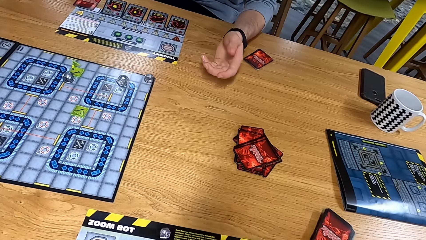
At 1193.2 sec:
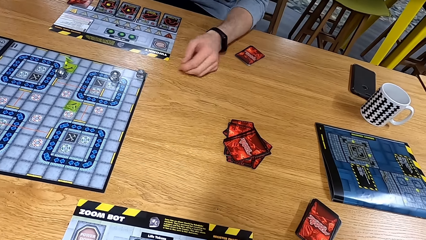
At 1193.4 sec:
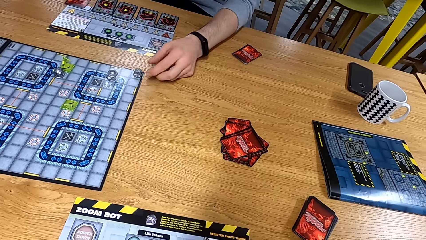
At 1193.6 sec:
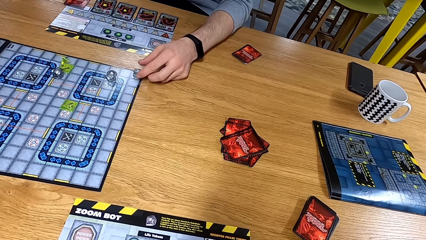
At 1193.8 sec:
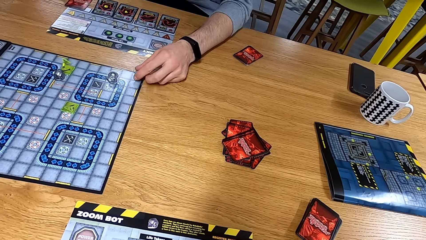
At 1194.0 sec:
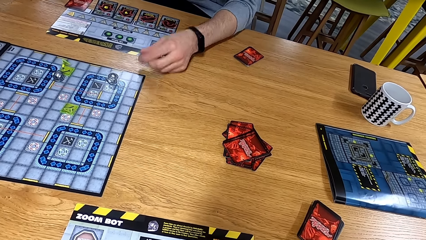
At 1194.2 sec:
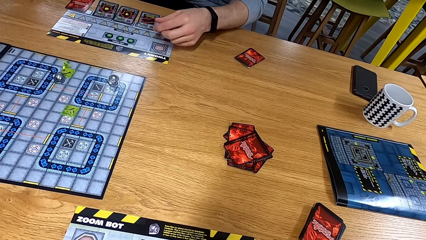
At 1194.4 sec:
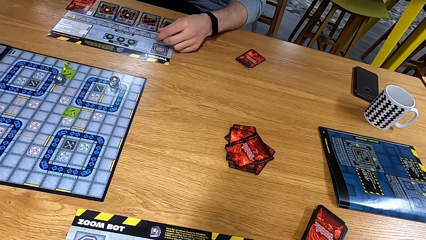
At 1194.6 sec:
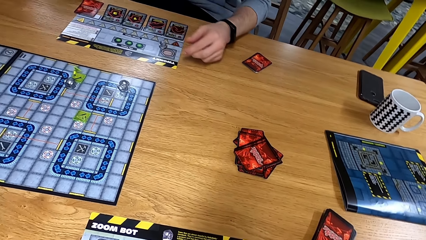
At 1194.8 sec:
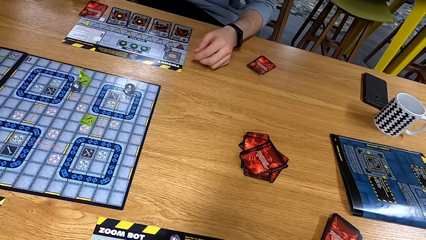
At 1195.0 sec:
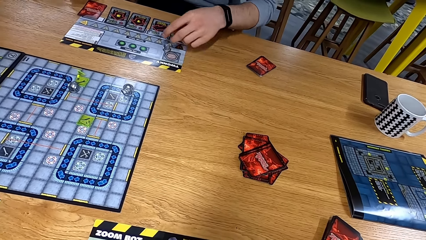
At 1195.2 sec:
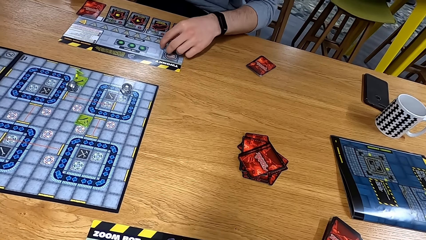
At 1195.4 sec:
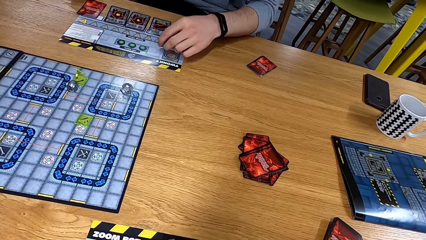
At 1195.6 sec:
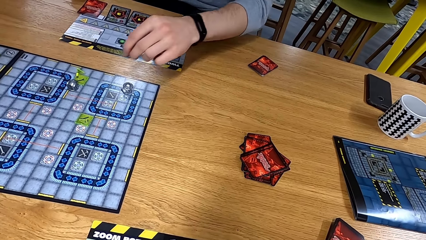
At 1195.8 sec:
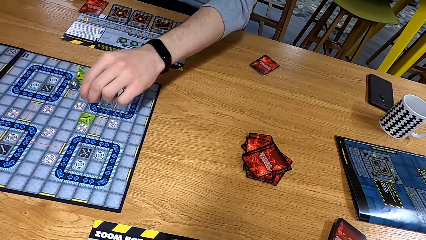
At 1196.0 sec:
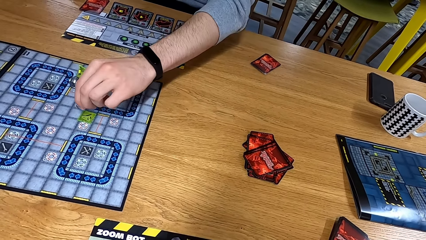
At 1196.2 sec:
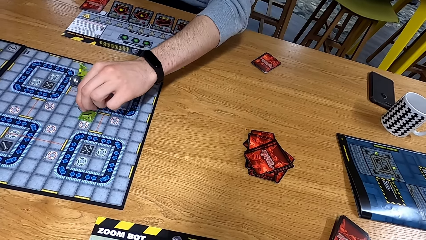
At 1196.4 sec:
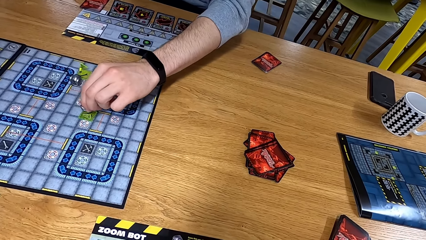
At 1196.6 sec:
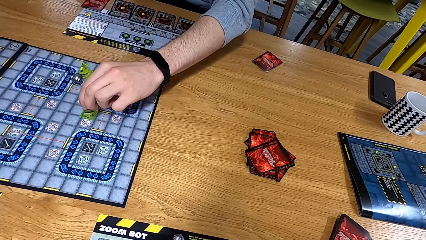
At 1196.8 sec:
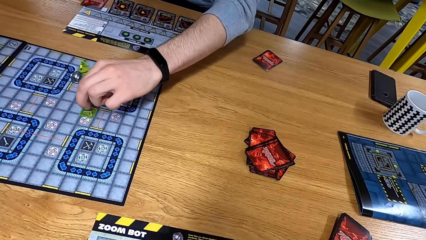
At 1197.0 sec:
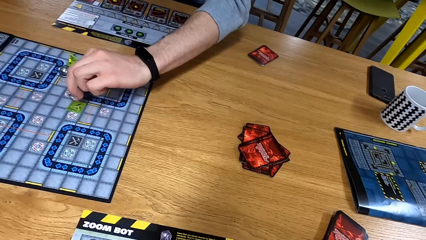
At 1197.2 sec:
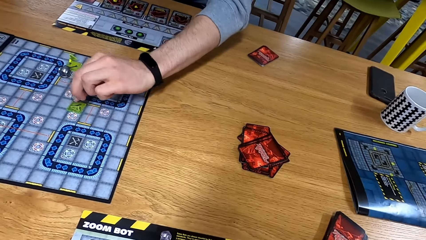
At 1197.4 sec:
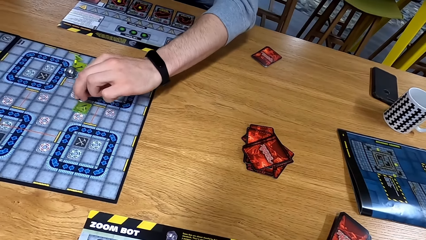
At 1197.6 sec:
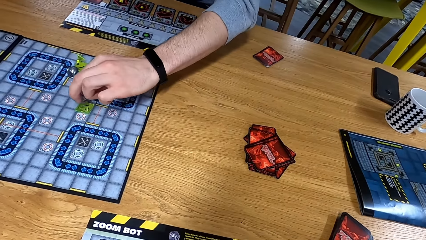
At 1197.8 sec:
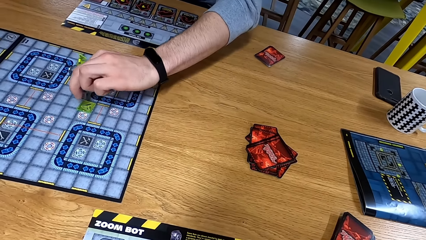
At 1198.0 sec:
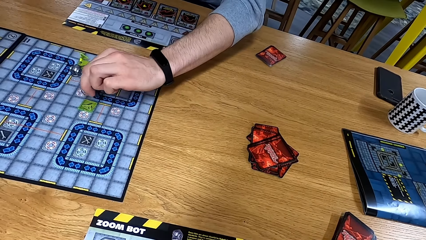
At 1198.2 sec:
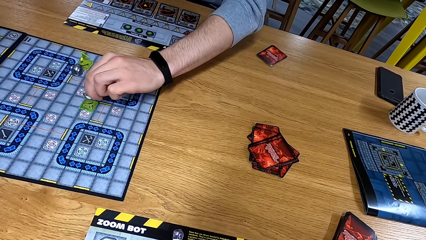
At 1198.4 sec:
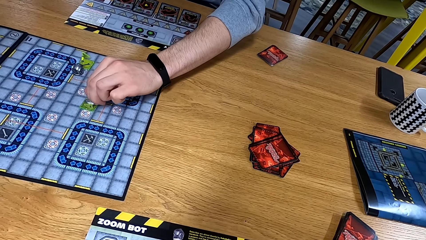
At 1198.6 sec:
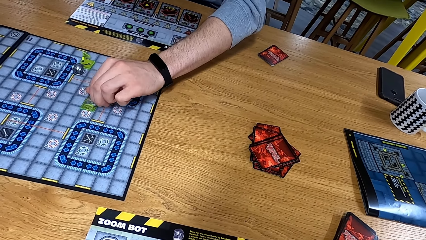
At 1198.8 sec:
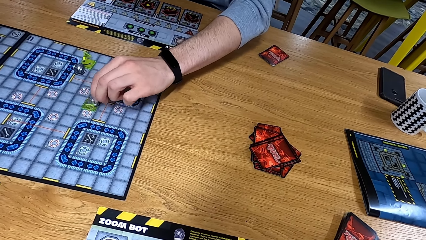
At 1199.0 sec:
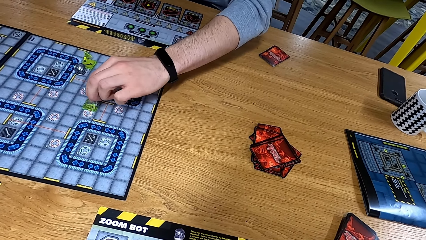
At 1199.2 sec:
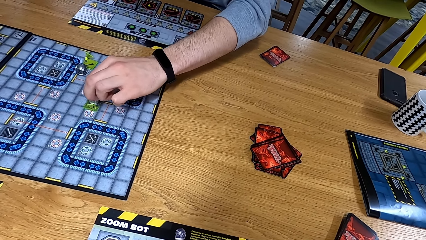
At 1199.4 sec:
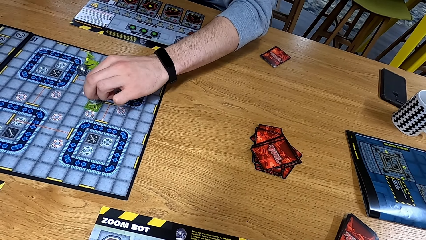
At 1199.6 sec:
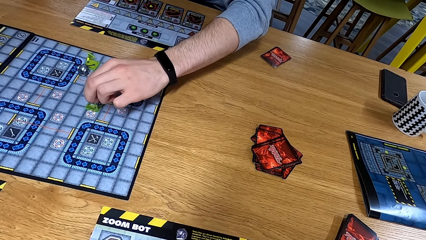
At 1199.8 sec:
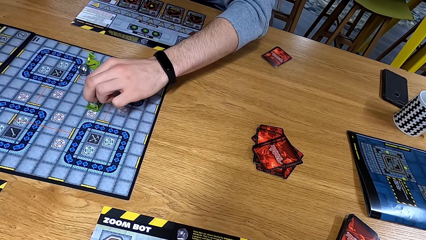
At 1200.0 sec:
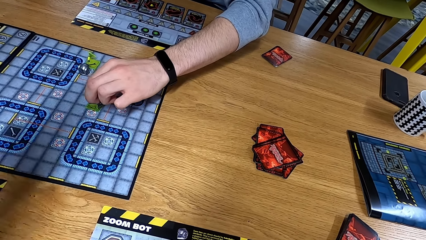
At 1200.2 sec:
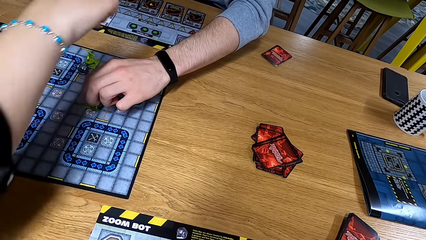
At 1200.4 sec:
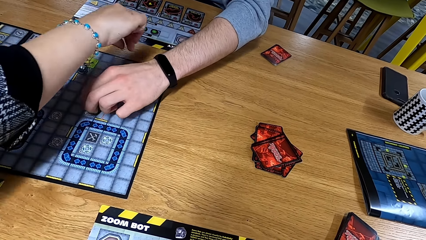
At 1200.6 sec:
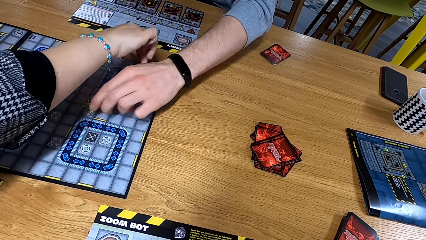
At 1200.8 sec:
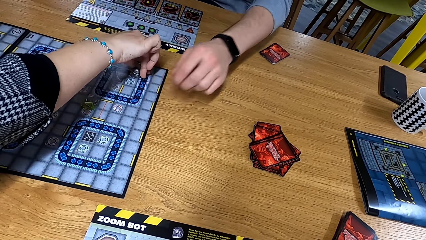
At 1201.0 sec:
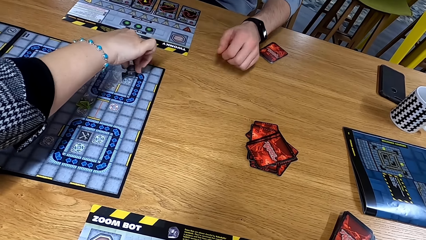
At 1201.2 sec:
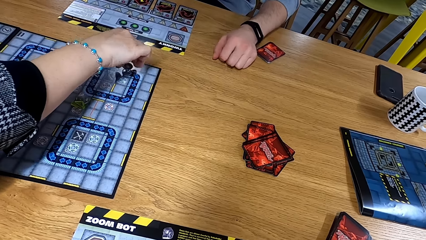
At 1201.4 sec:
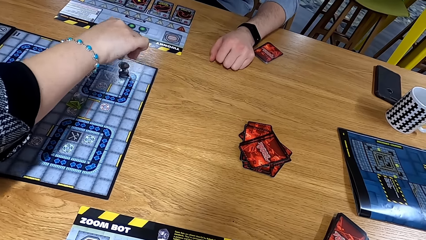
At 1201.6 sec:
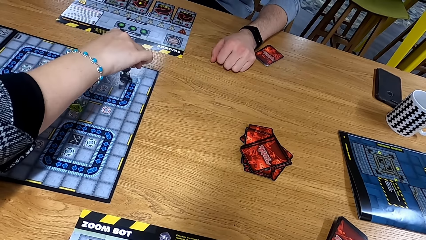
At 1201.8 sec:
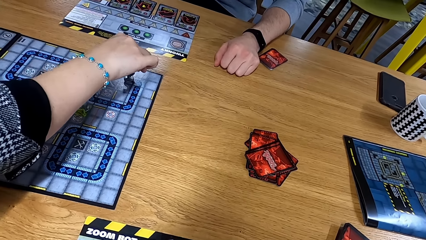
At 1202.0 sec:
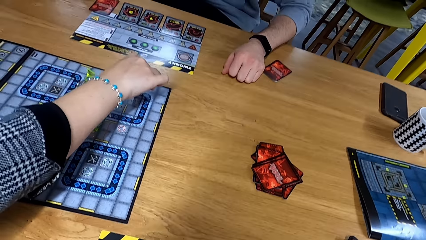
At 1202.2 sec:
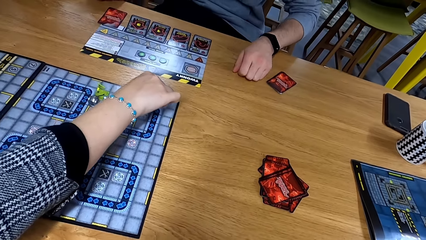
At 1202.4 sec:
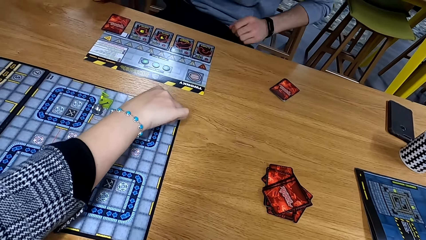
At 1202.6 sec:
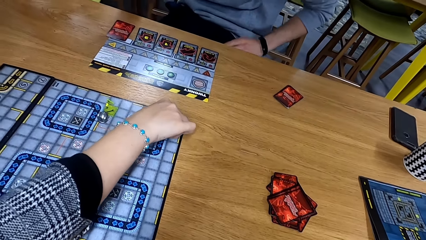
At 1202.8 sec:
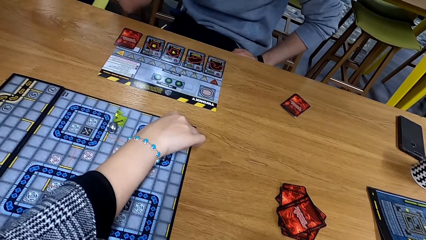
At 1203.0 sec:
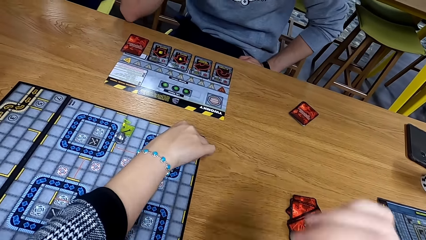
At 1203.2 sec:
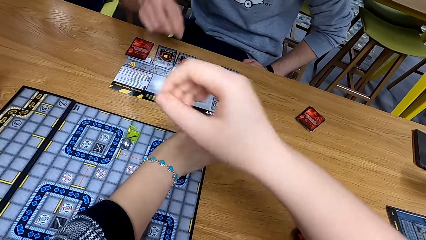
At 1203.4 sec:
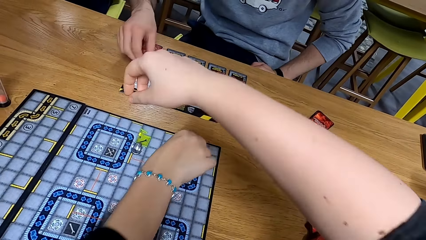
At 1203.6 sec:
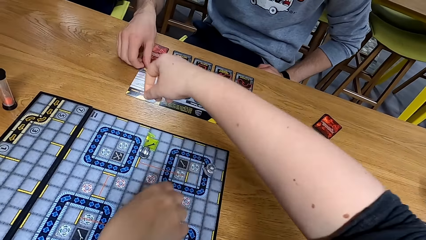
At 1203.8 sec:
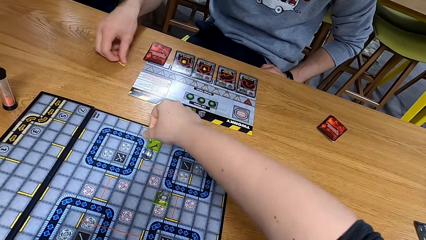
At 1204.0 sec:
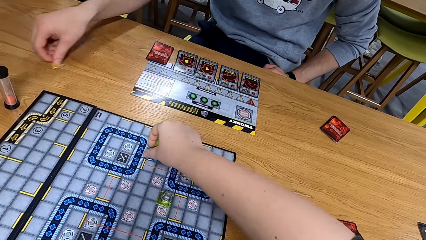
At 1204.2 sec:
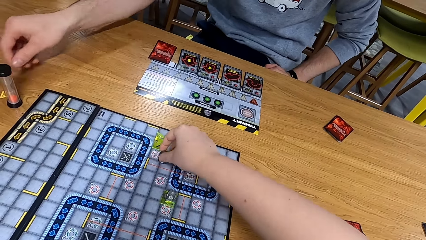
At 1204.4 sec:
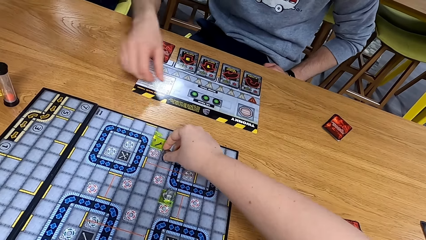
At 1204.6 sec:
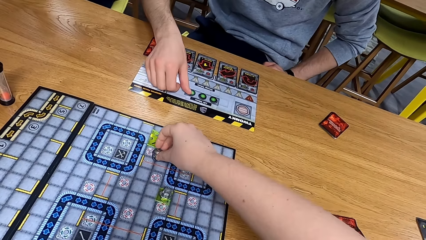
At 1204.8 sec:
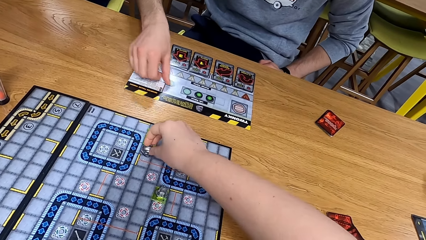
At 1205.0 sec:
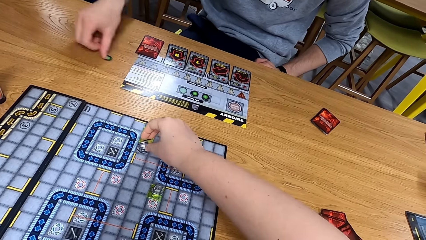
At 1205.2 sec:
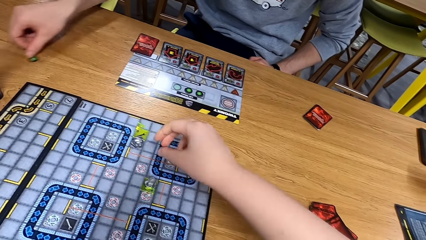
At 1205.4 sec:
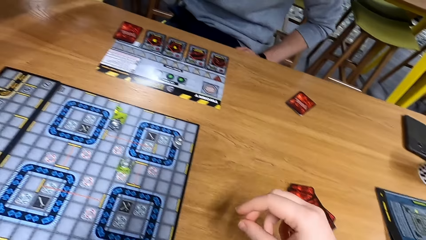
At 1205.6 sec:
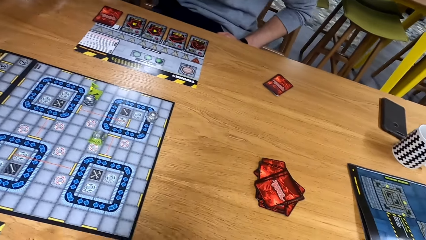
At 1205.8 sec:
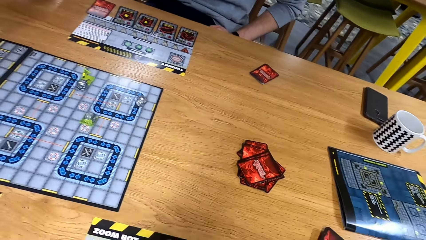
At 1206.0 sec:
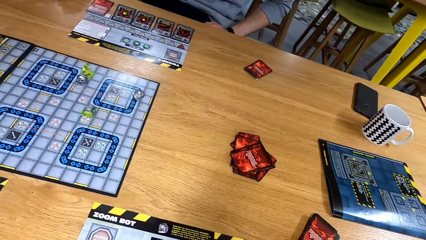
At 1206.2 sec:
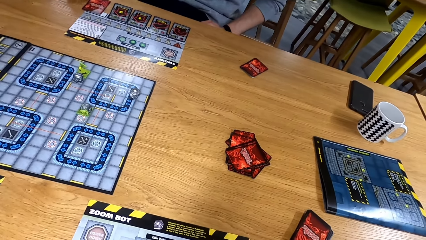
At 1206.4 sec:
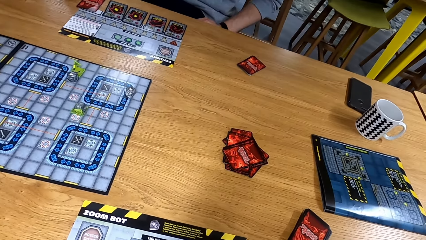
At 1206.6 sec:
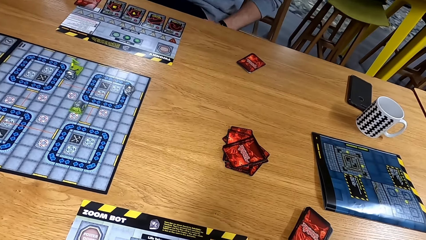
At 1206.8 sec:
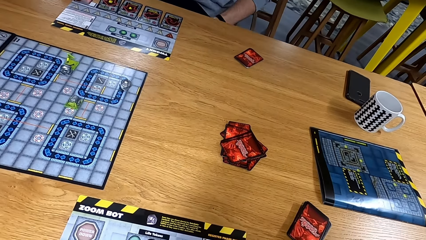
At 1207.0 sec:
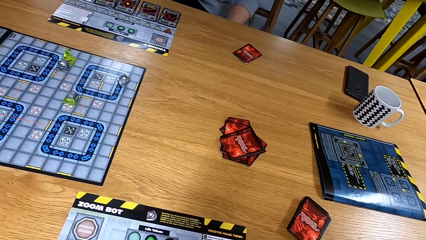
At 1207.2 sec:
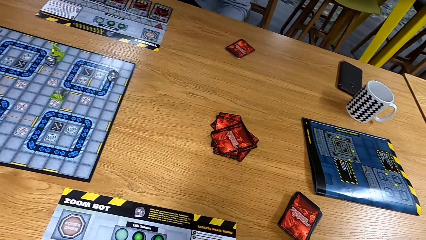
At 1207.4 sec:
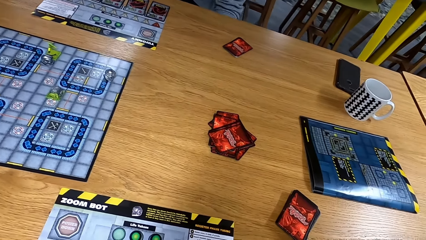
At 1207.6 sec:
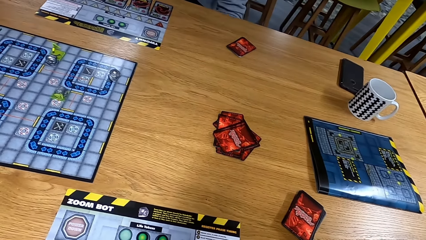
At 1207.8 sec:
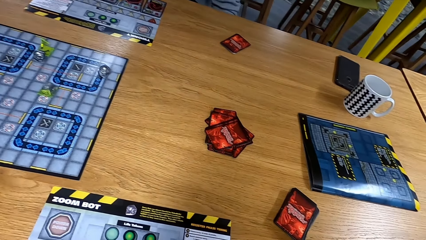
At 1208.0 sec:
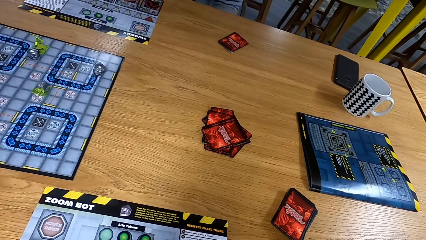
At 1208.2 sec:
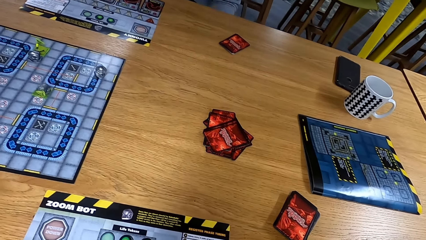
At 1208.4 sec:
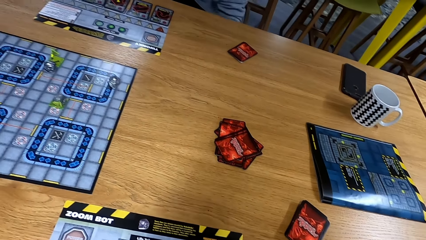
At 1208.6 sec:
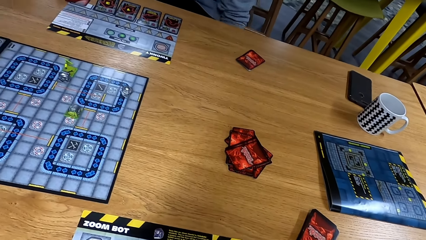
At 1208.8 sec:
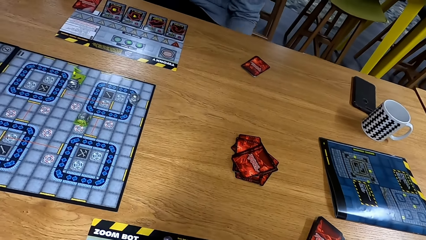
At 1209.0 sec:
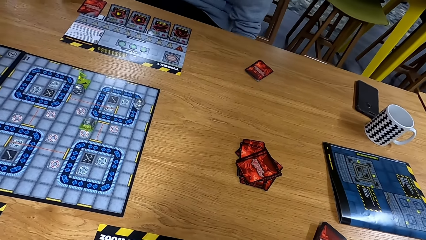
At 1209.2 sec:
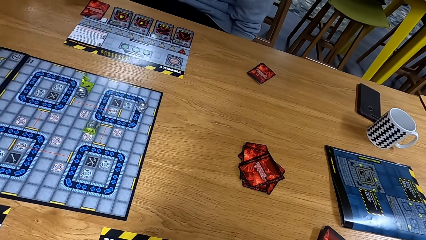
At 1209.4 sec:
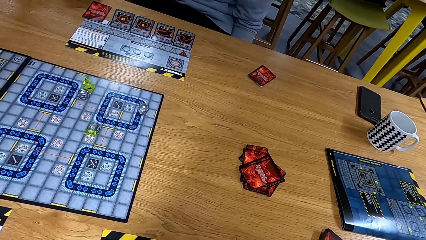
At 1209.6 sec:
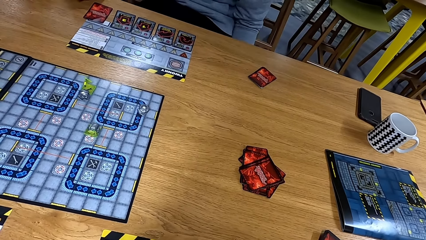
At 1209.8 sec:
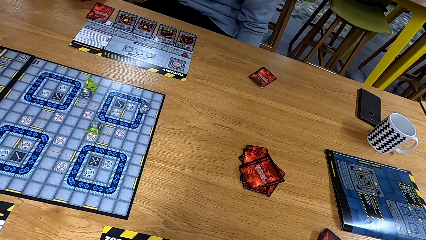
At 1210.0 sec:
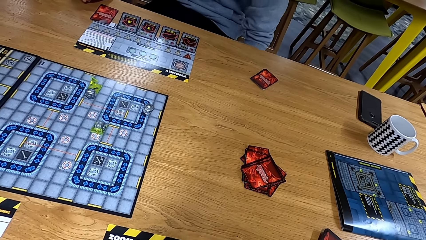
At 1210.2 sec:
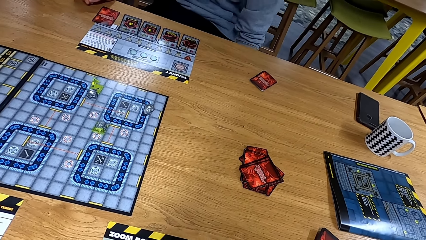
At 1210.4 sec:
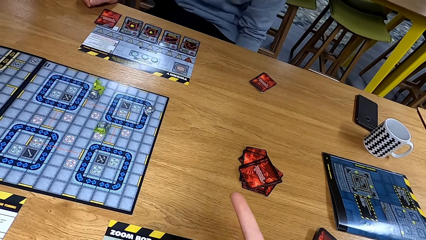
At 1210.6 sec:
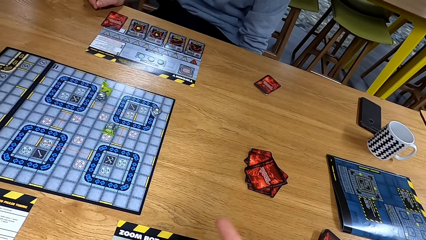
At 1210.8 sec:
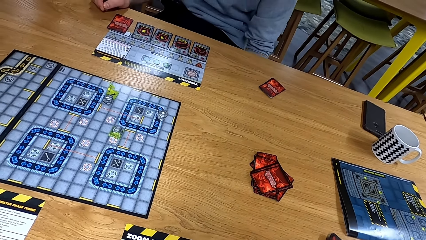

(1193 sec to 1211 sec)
A man moves dice to another board and returns the dice to the board. Another man moves dice on the playing board. The camera wearer moves dice on the playing board. The first man moves the dice. He moves.
